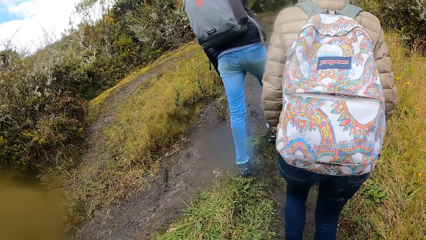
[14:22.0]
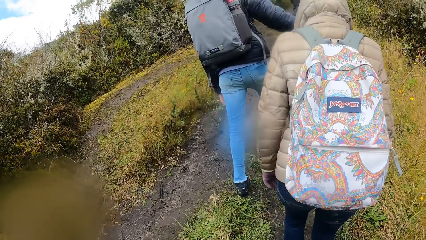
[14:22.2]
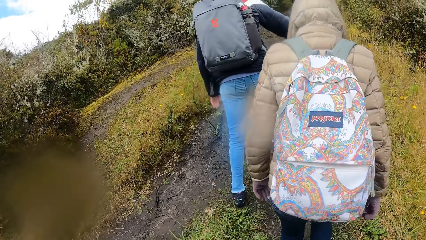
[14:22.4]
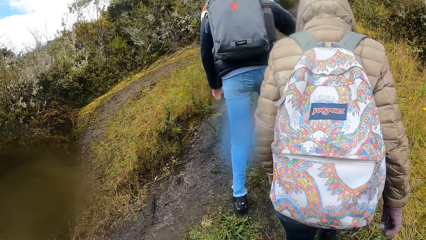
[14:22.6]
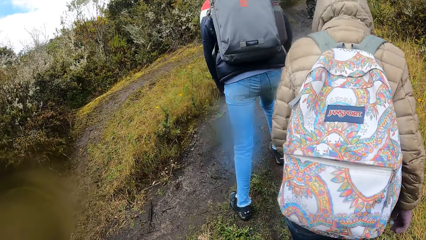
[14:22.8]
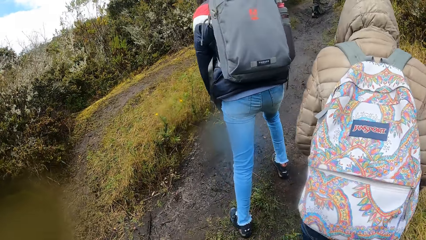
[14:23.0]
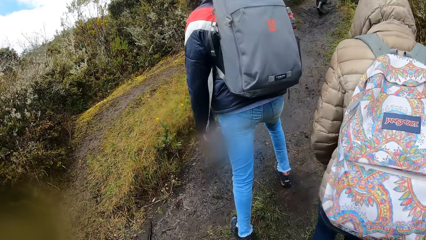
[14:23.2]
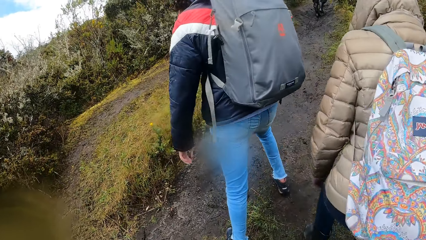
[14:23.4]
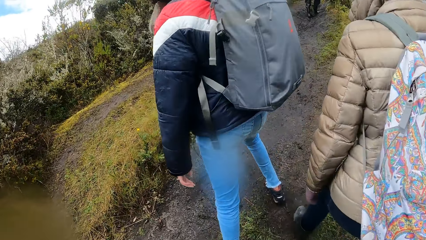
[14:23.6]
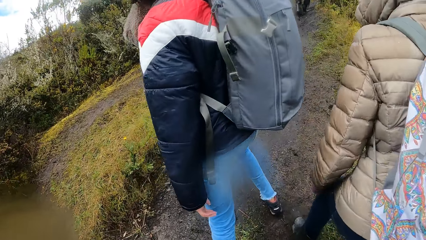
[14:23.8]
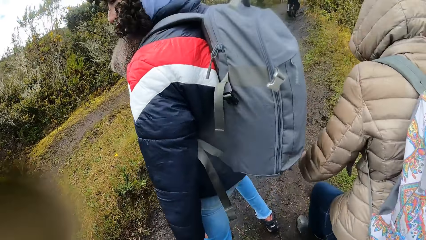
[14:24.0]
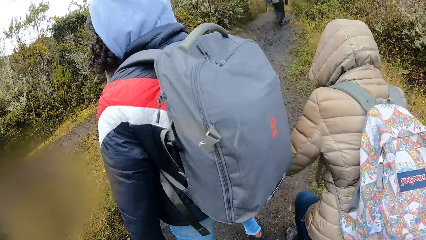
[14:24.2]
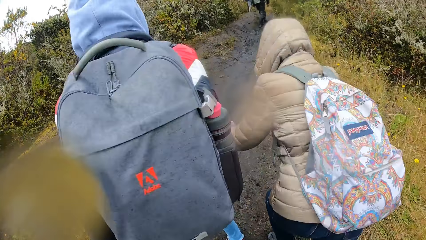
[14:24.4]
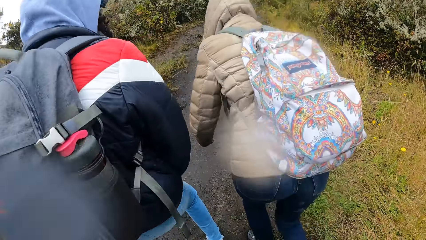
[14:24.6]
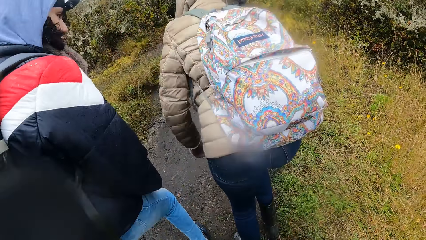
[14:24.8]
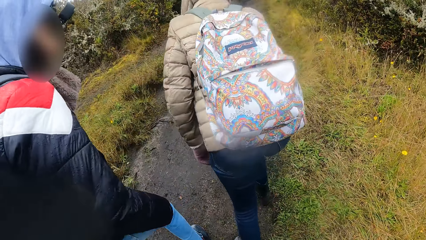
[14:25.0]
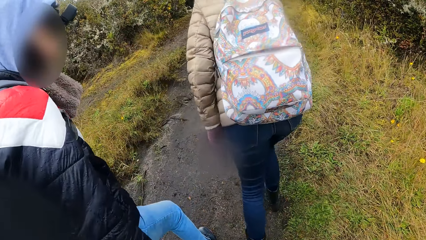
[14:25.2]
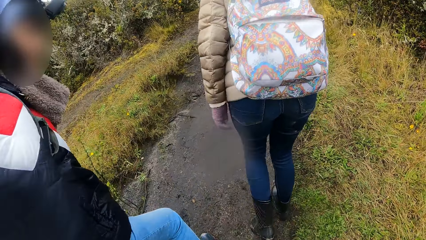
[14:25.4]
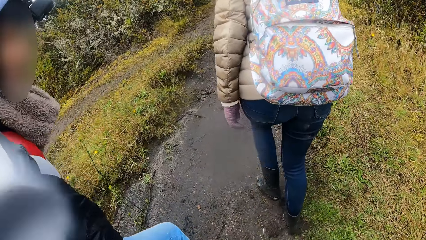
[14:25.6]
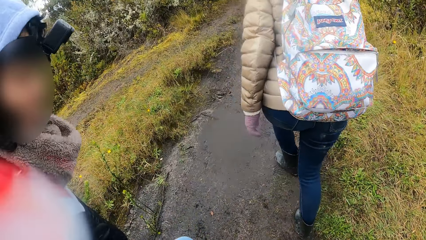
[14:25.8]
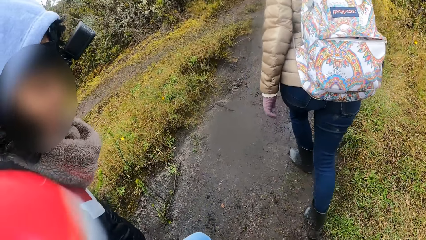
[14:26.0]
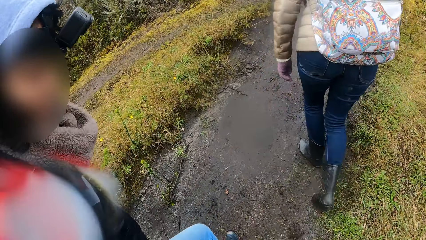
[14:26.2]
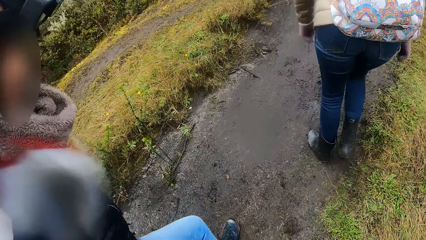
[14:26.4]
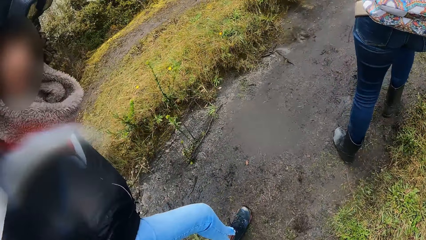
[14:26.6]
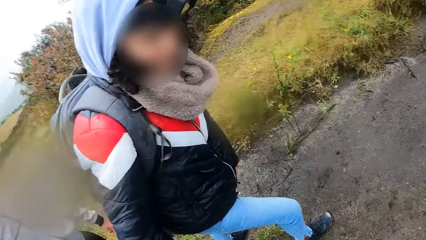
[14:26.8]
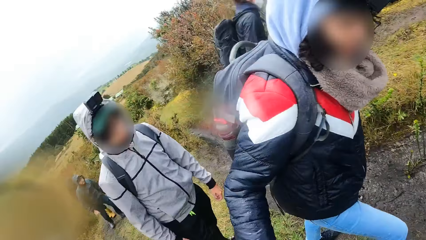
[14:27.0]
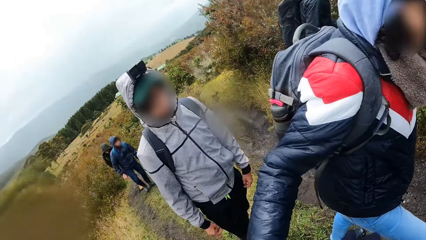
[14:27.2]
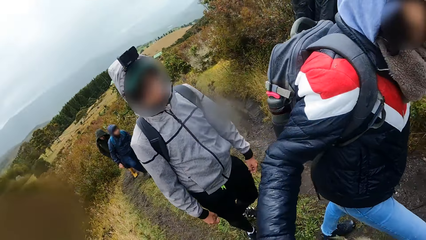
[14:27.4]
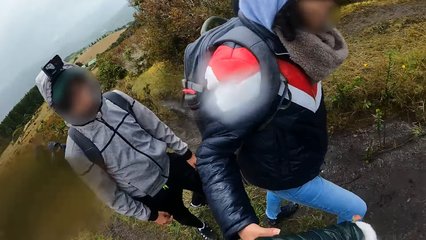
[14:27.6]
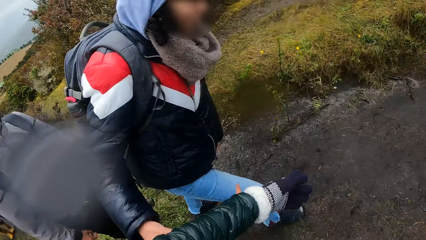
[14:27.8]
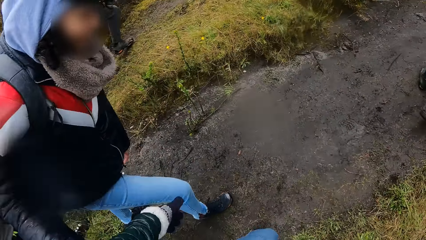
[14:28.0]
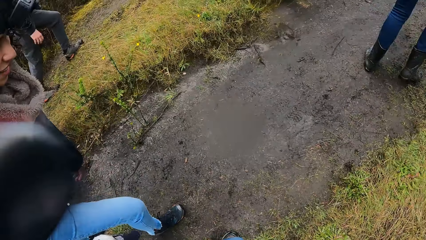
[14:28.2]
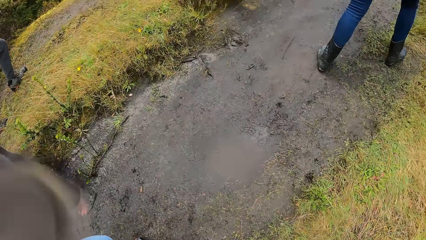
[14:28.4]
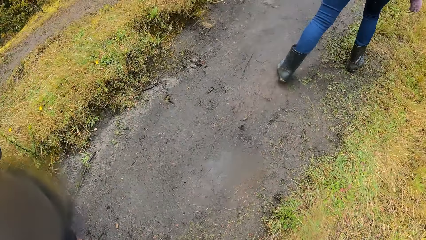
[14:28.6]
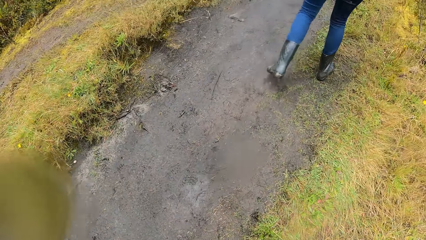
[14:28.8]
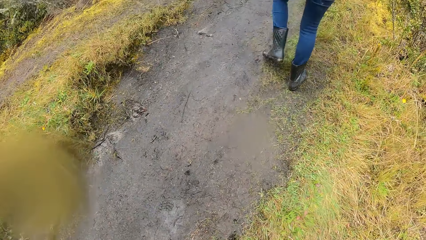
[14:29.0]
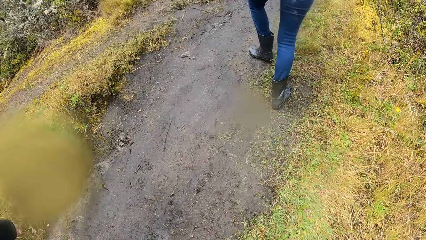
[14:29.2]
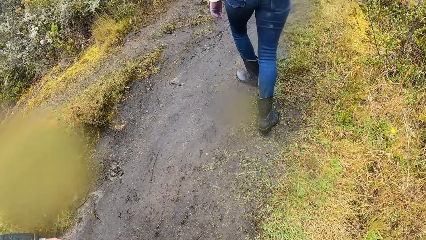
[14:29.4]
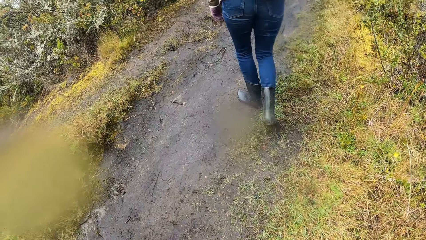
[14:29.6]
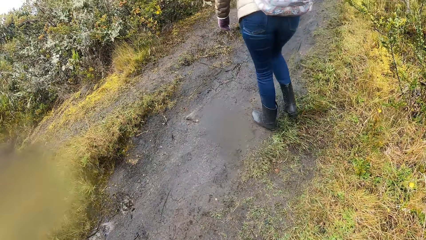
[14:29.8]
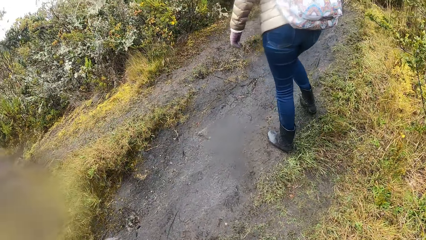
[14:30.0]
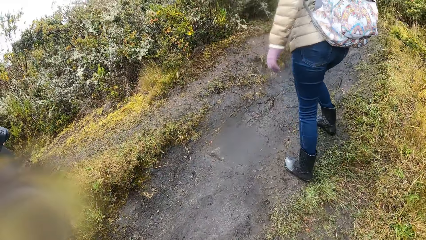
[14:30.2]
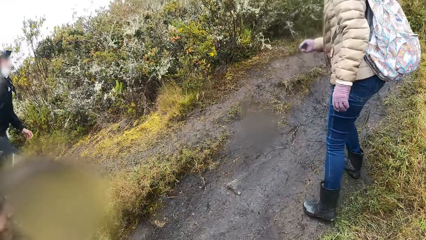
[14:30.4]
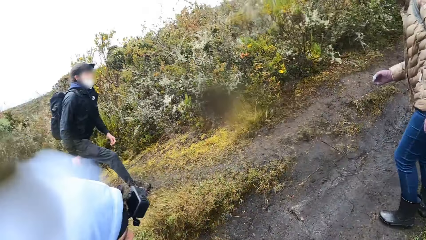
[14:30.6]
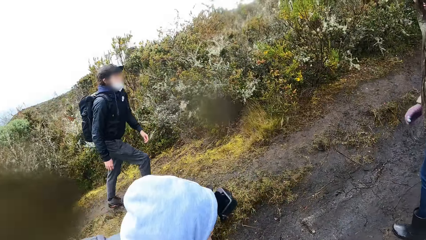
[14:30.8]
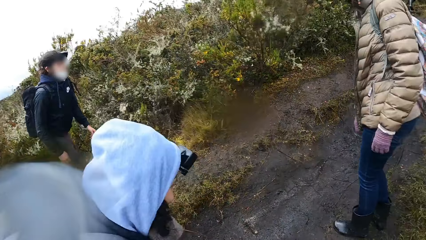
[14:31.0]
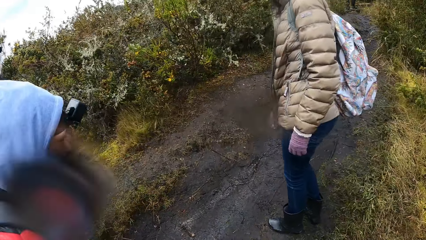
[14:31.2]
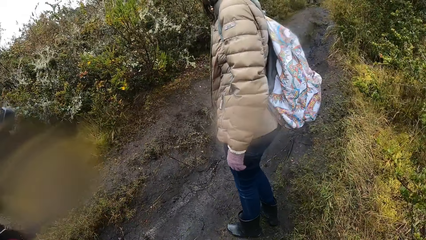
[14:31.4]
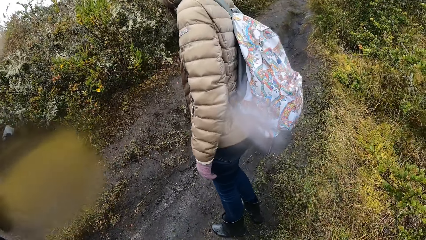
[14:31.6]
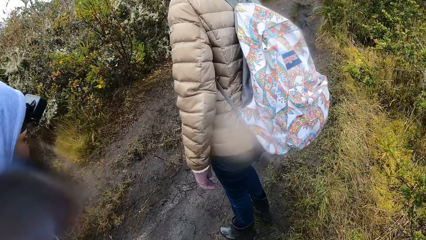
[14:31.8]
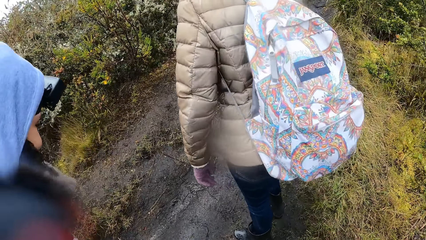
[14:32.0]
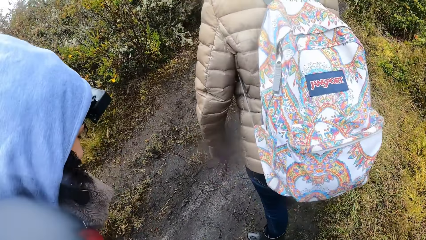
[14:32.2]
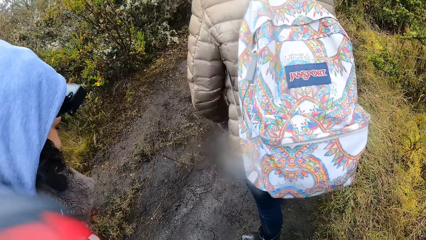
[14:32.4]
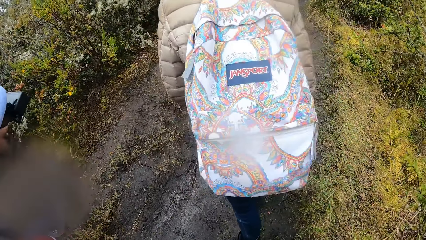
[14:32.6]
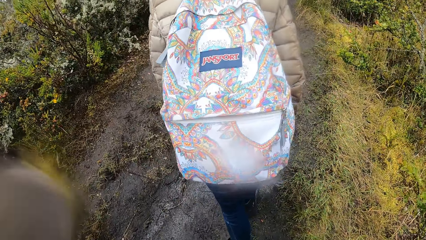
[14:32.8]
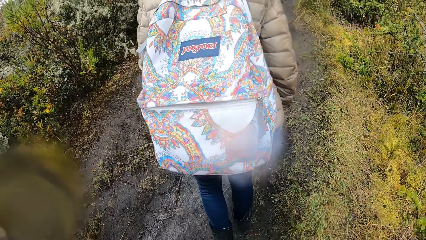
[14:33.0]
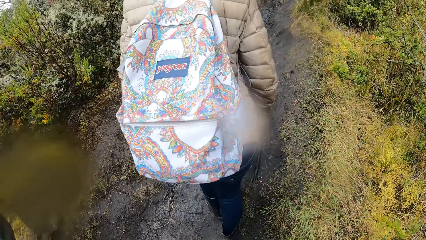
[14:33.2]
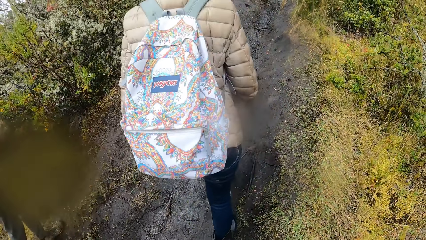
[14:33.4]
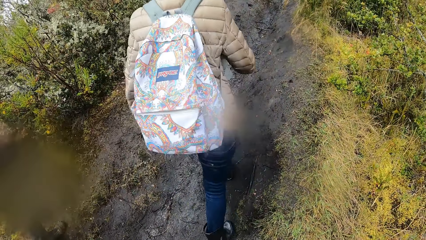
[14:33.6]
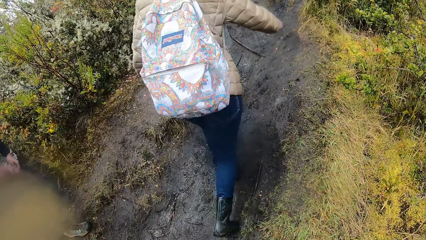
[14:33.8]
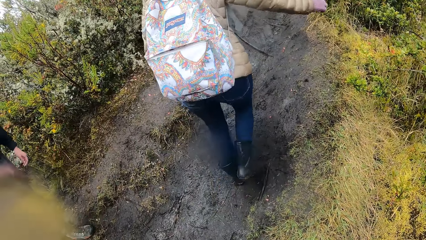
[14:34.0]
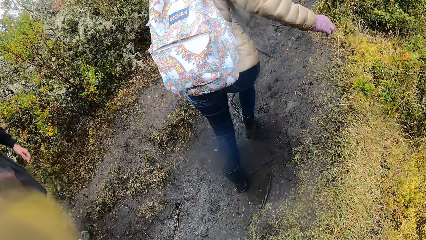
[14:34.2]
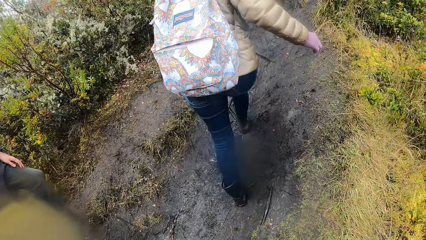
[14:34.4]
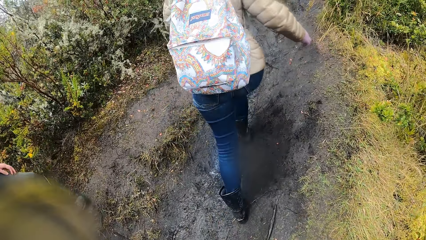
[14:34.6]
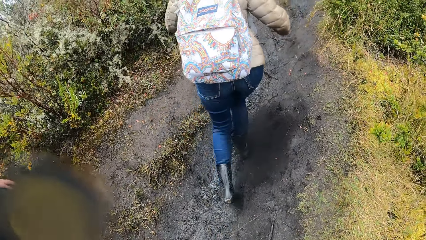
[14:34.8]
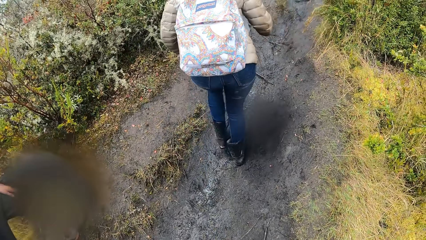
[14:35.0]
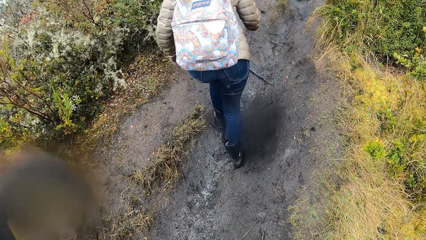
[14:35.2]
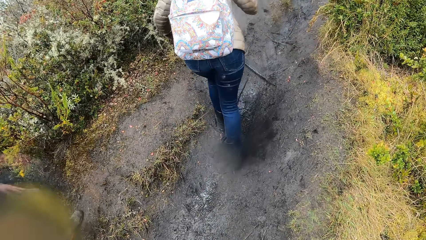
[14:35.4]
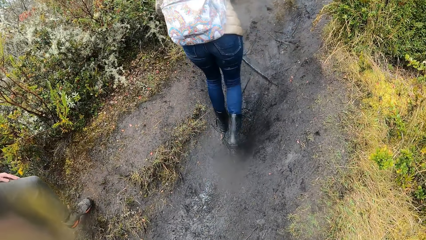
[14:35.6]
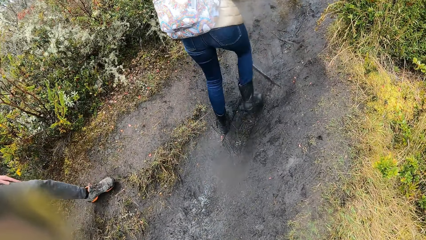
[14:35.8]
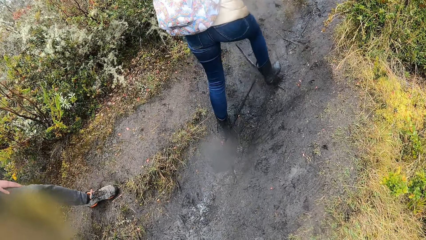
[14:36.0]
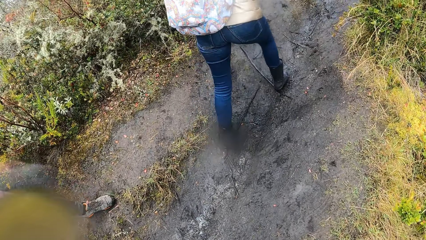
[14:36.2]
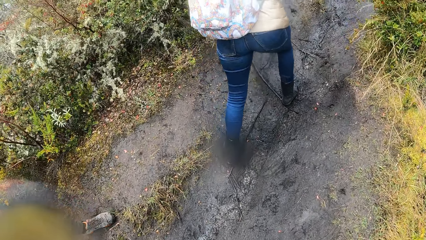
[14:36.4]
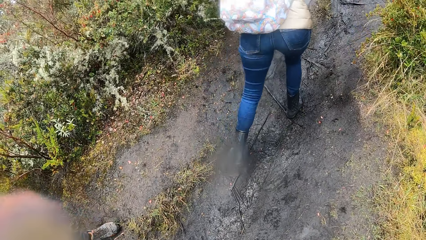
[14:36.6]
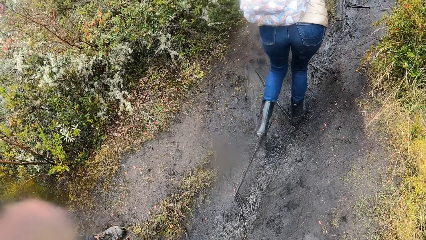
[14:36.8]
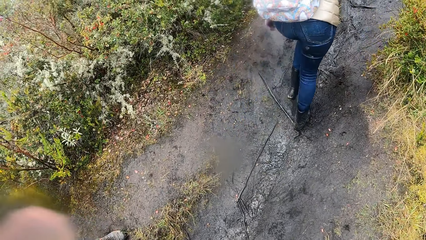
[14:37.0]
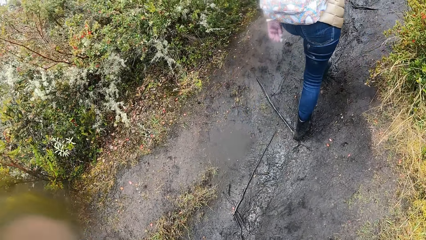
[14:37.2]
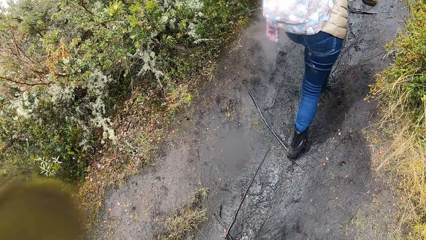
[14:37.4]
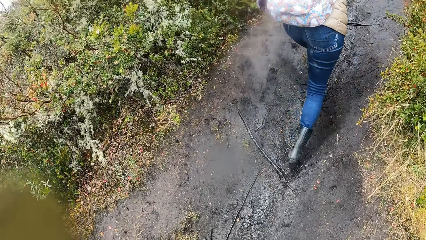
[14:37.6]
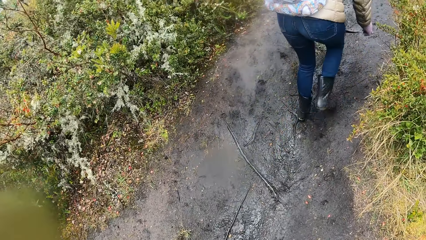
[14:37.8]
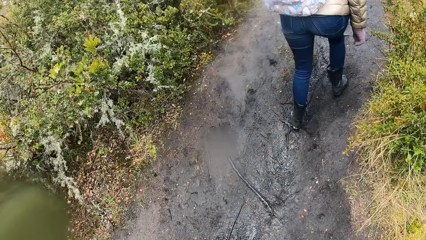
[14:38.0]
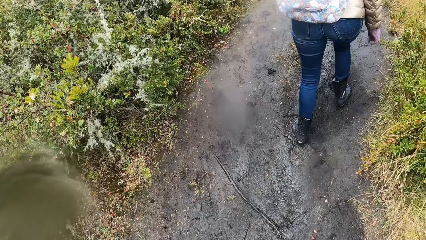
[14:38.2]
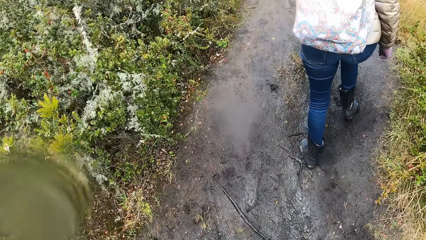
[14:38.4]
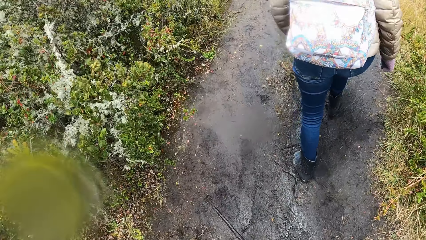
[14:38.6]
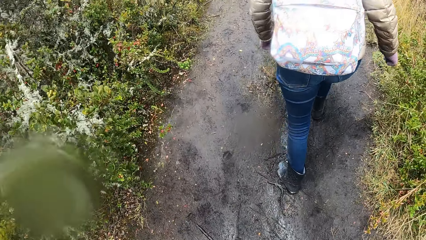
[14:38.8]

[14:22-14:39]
A person turns. Another person walks ahead of the first person. The camera wearer looks around. They turn. A man walks through the bush. Another man walks through the bush. The camera wearer walks through the bush. The other person turns. A woman walks through the bush. The other person walks around. The camera wearer walks around.
